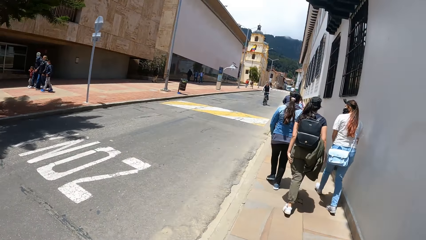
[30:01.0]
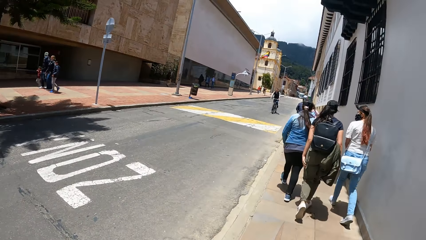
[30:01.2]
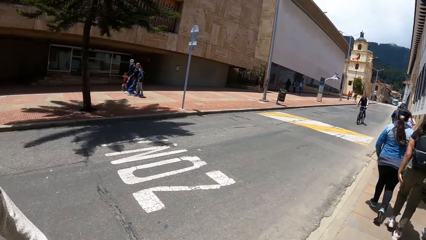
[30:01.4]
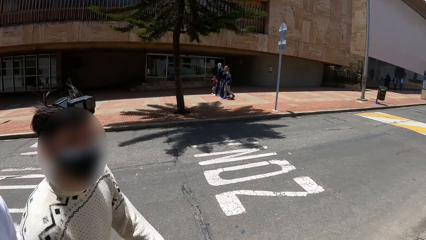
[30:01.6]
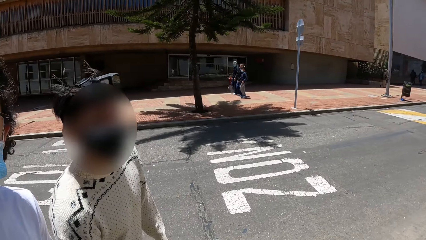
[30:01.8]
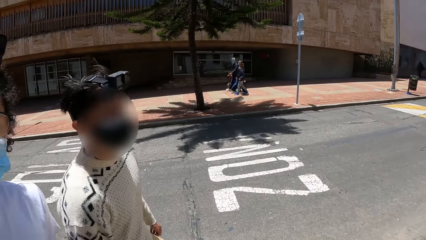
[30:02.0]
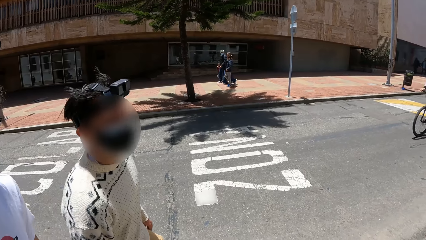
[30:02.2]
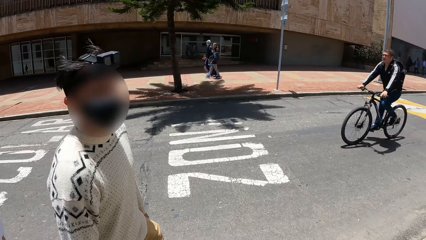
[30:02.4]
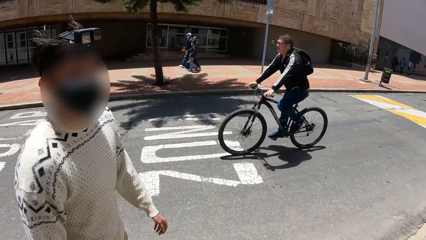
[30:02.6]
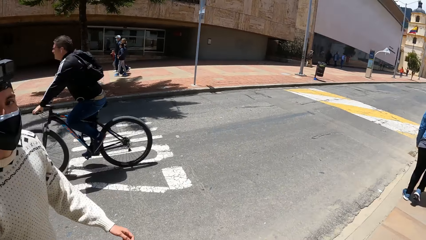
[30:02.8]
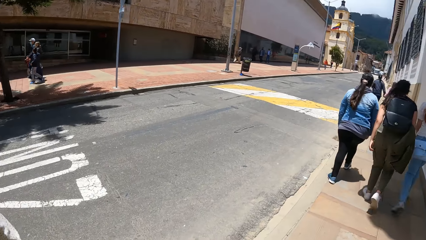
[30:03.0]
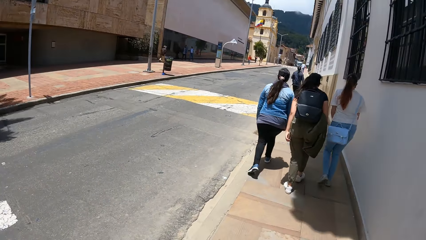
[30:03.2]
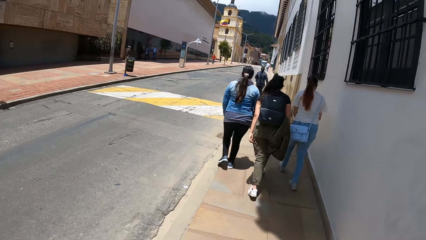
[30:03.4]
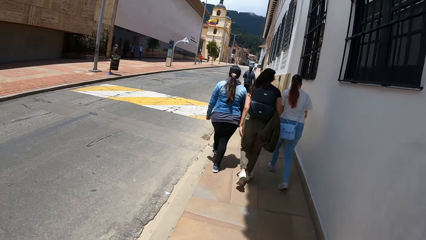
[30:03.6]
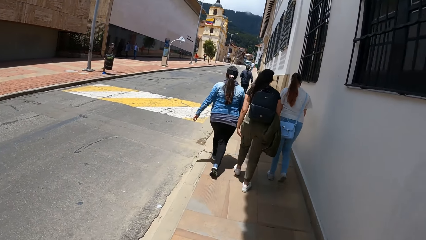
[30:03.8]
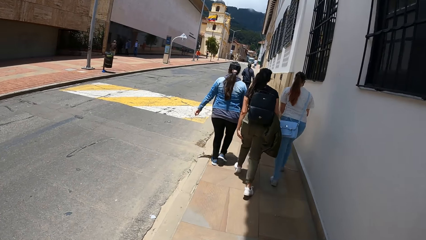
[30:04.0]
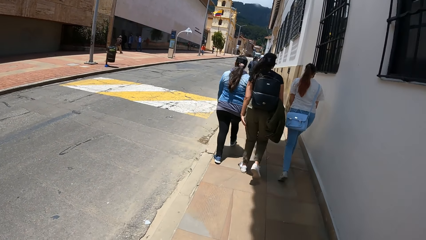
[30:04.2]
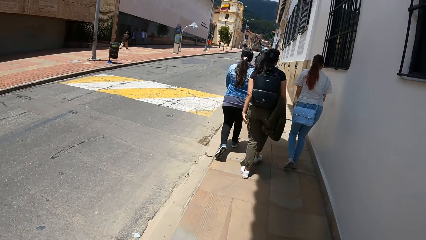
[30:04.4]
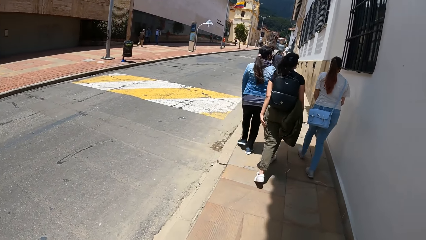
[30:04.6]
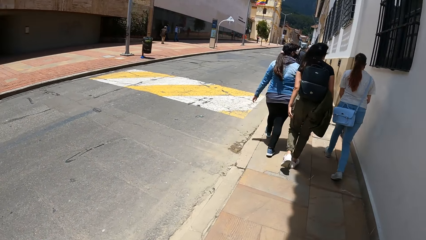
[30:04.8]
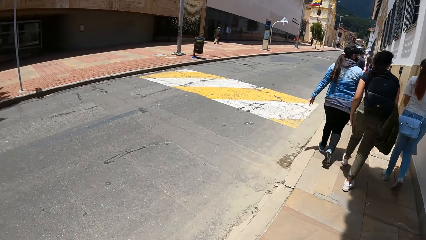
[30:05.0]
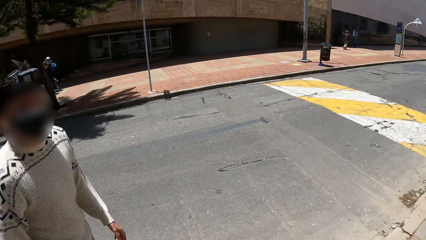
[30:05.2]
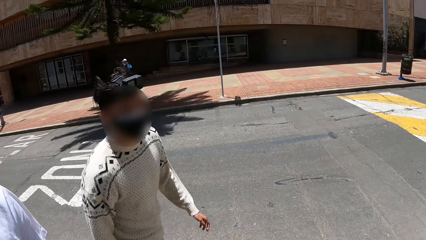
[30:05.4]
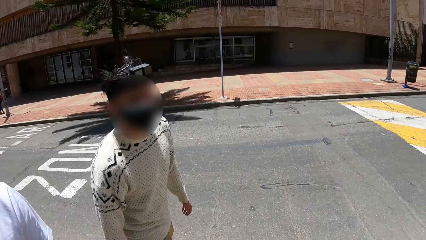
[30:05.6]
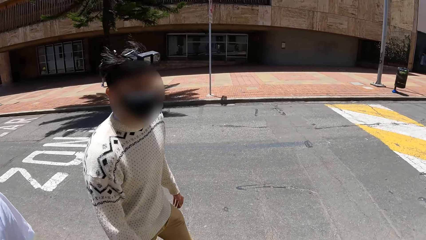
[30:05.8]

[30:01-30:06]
The camera wearer walks around.

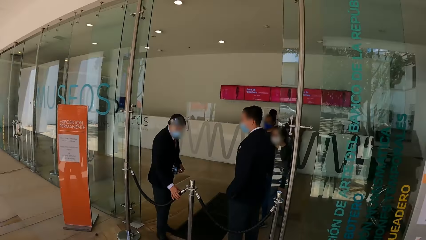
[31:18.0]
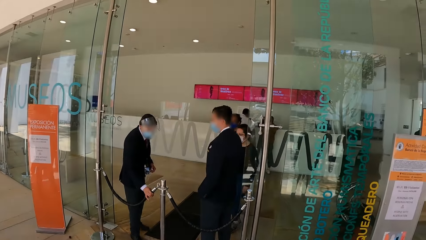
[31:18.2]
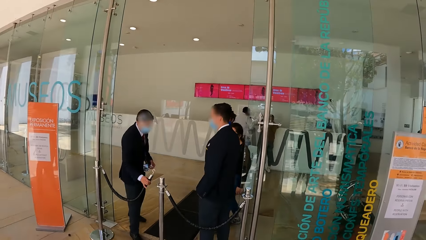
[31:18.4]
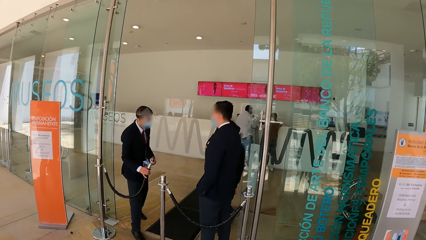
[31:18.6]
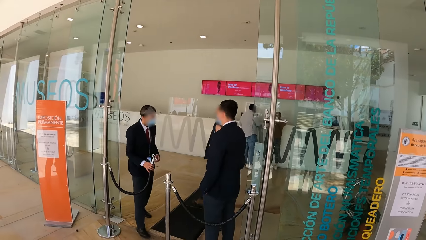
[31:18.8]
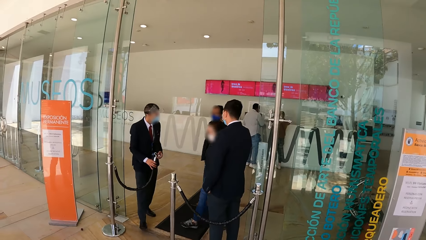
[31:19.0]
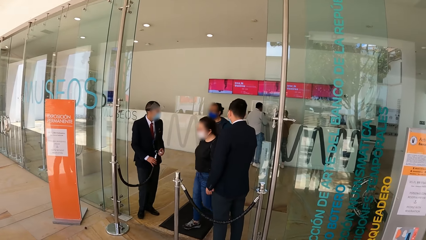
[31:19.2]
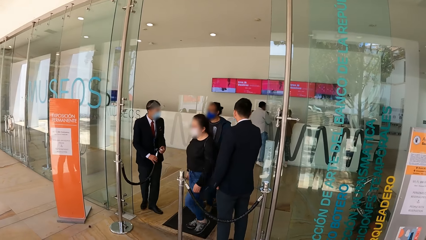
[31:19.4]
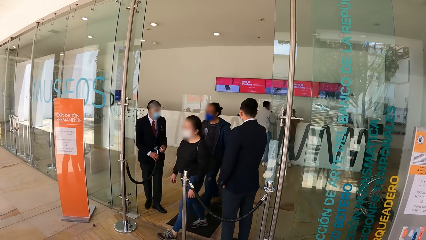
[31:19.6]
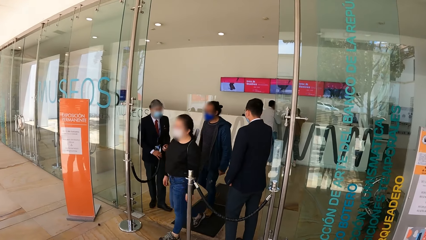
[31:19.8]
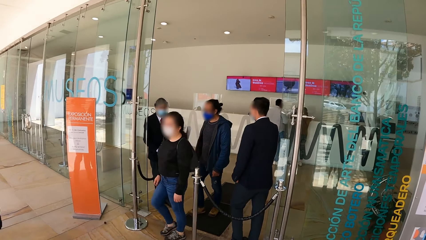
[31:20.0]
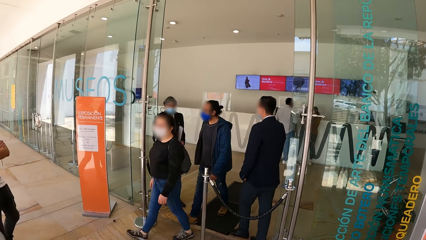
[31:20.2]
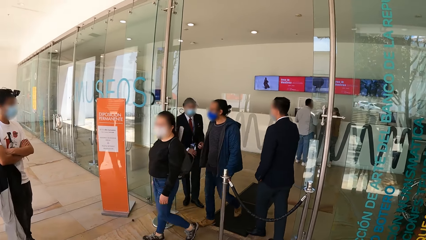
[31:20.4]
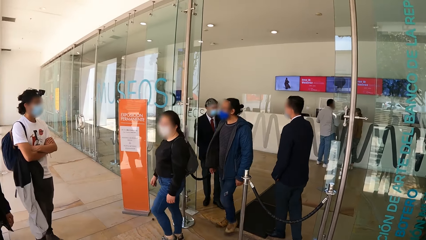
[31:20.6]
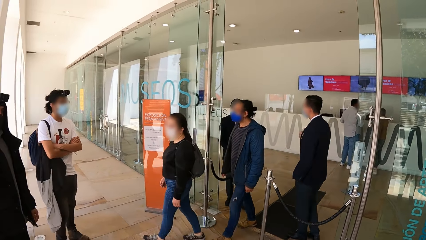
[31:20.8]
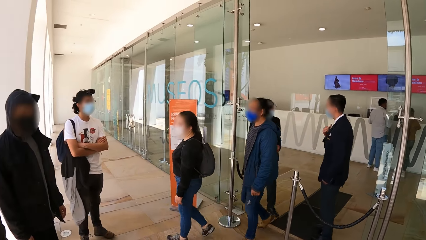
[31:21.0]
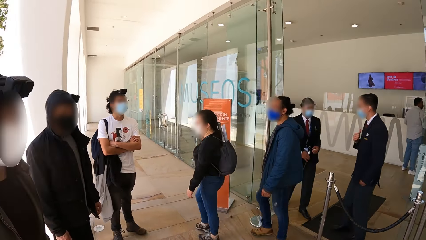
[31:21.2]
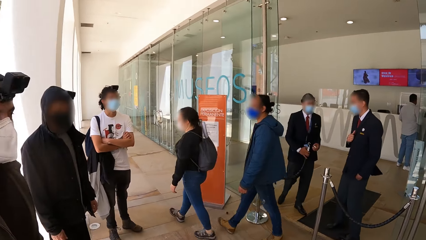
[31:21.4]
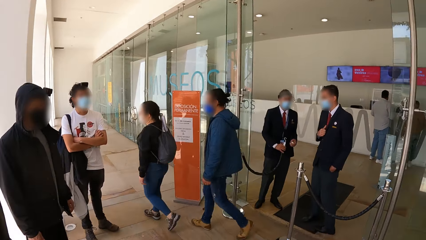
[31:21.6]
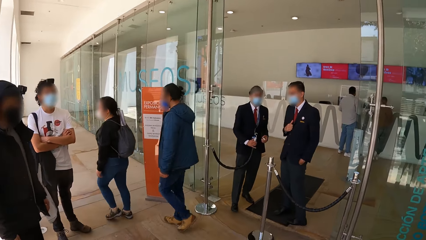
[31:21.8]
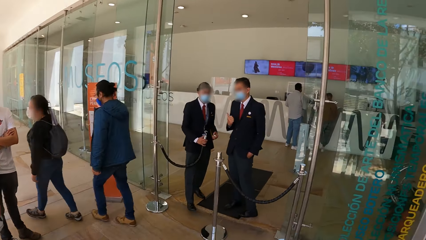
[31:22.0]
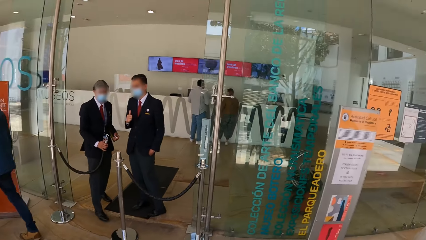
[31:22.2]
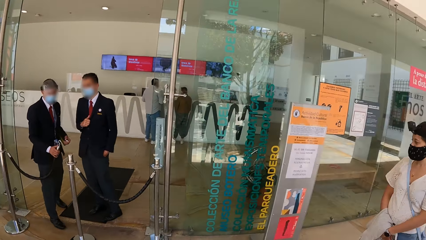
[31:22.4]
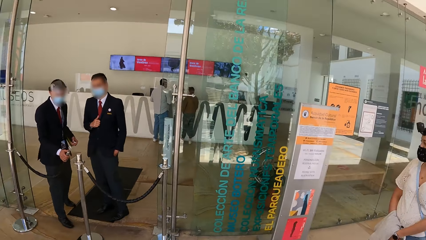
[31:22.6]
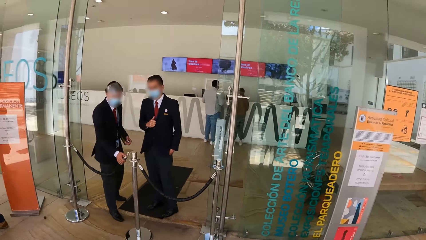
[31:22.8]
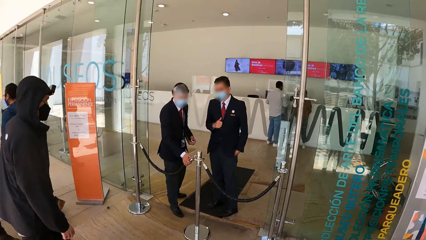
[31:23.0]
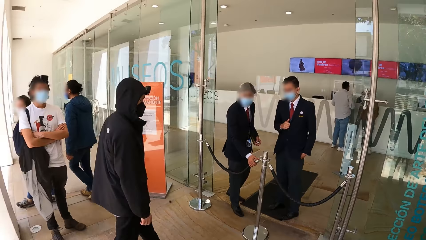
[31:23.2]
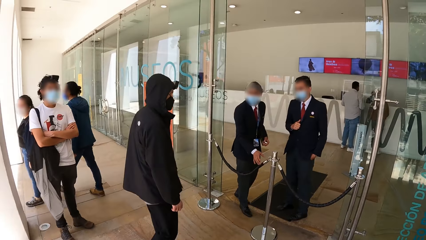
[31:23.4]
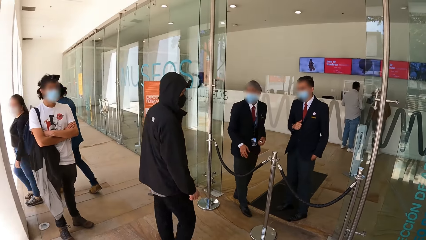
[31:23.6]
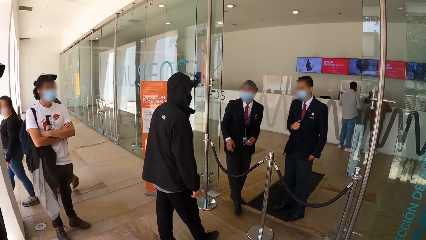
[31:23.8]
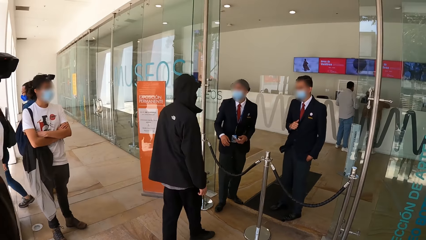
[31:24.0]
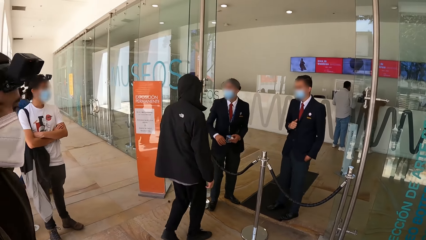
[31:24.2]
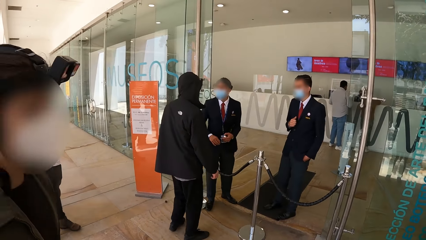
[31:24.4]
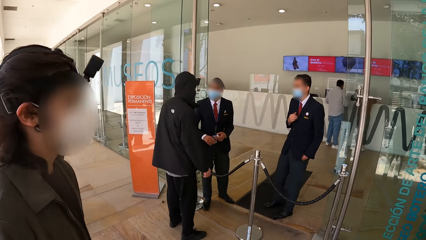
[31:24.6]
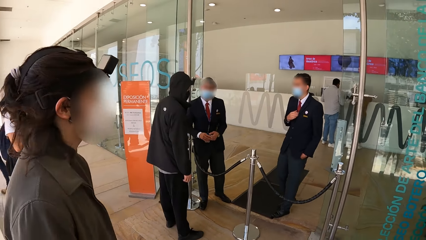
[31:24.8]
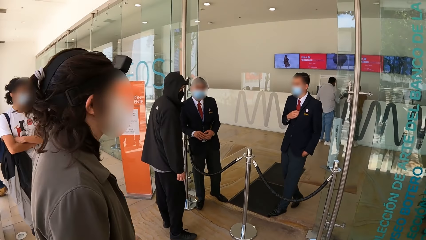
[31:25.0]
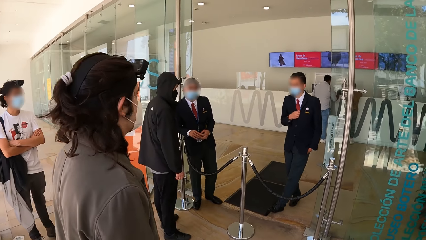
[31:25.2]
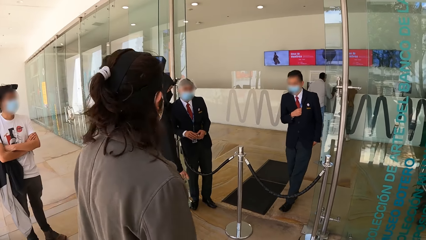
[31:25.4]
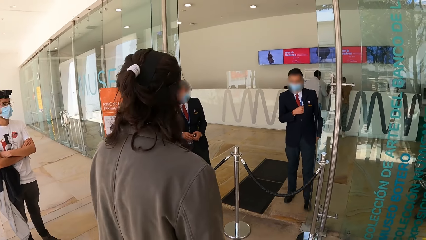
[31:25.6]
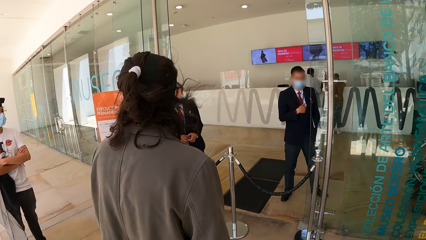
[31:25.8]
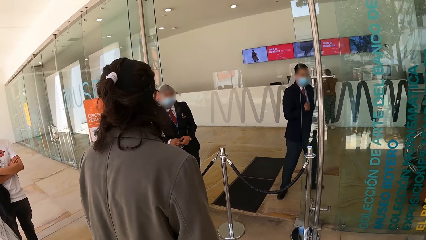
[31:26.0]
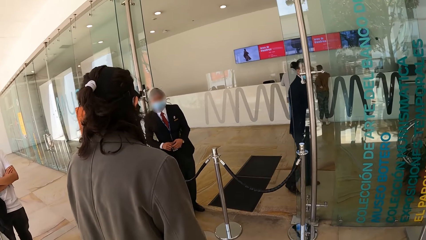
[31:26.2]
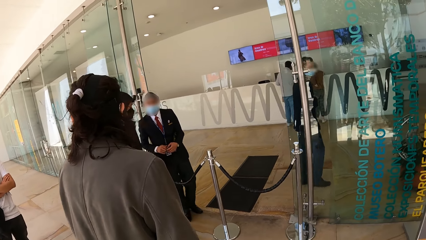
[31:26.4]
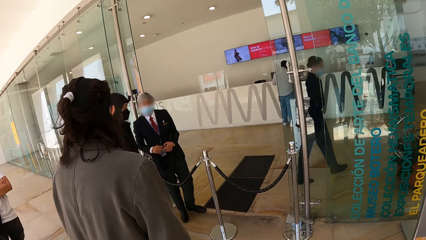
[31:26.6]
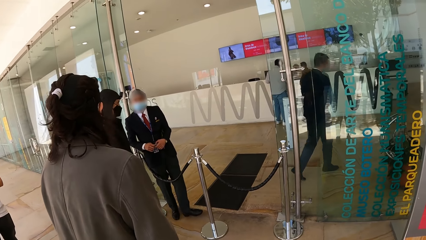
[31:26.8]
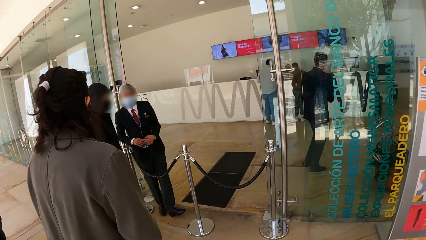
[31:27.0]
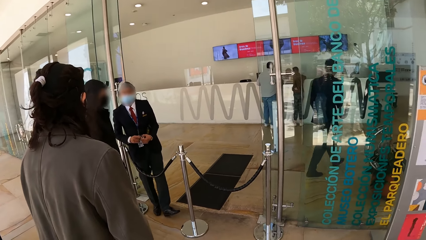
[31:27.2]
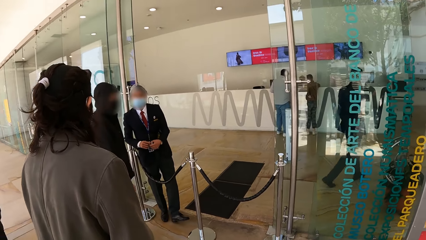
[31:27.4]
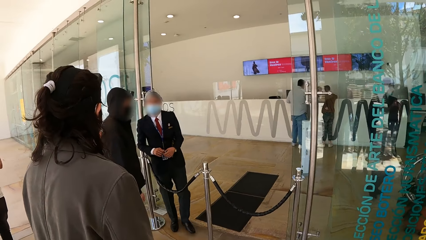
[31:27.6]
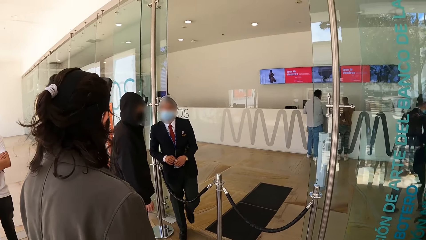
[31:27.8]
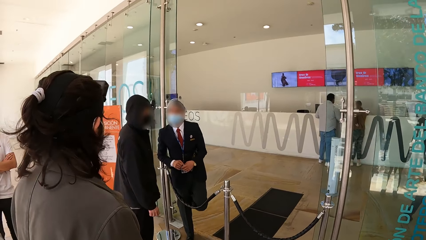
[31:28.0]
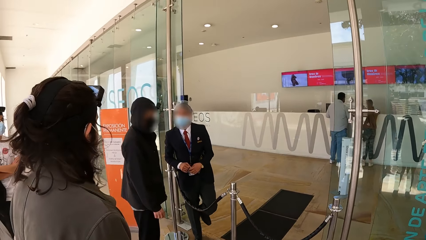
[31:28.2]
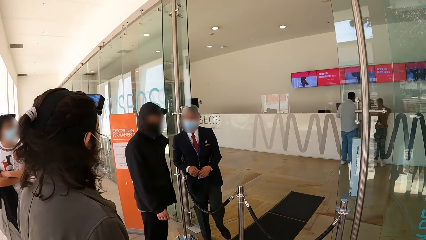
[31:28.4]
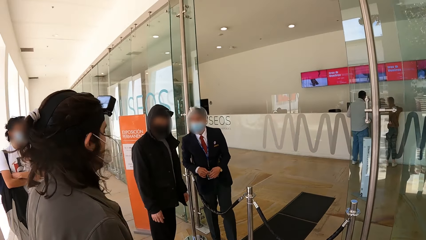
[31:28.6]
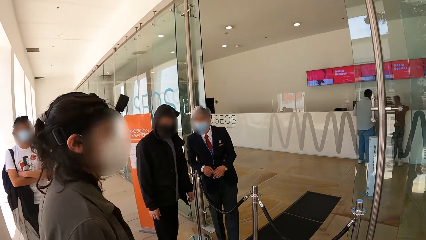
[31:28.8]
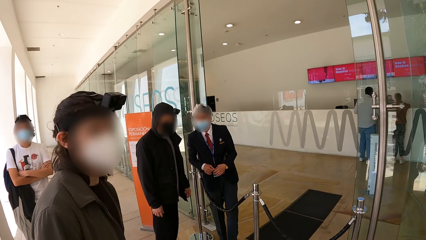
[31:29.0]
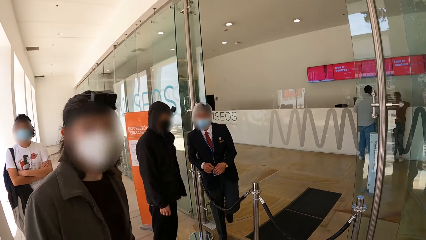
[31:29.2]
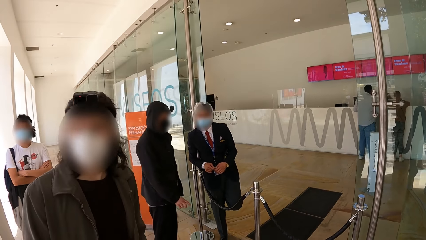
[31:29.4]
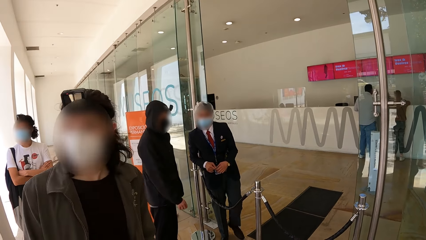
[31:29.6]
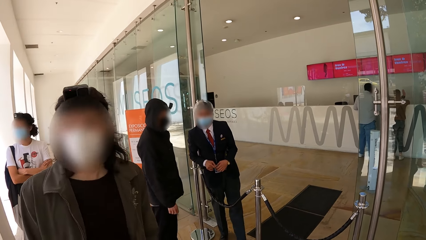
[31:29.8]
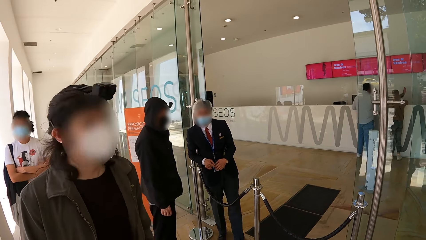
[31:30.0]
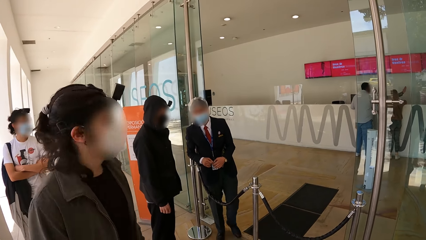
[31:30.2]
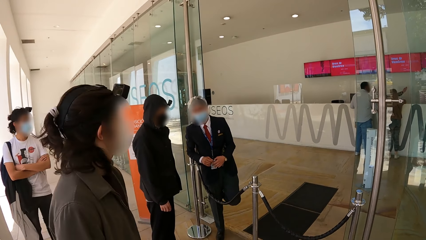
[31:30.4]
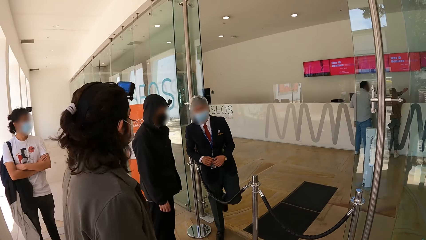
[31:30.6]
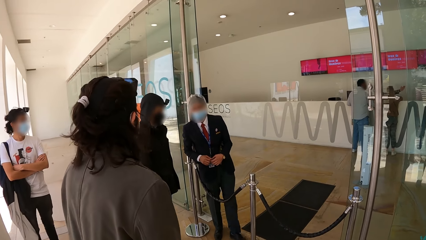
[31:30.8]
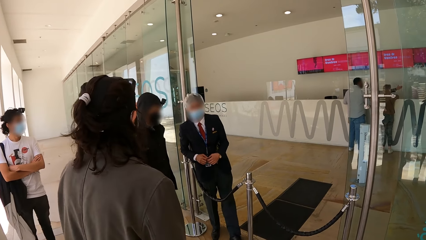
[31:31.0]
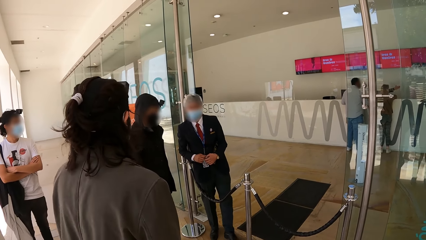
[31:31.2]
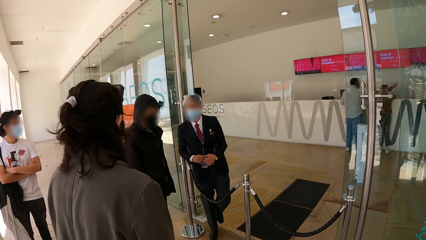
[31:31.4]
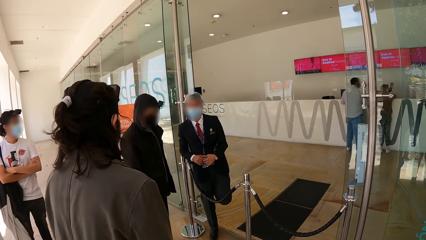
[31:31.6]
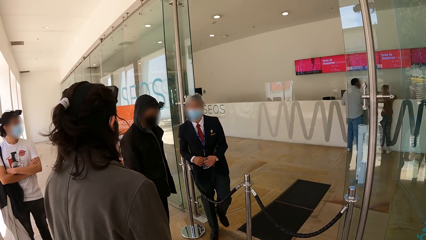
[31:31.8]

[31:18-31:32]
The camera wearer looks around. They walk around and look around.
